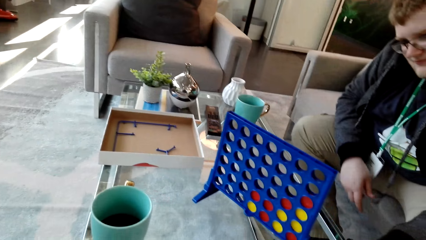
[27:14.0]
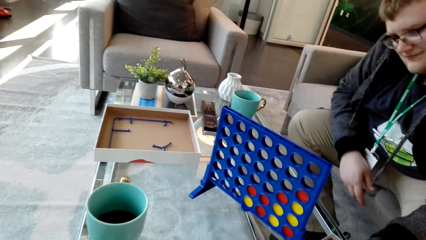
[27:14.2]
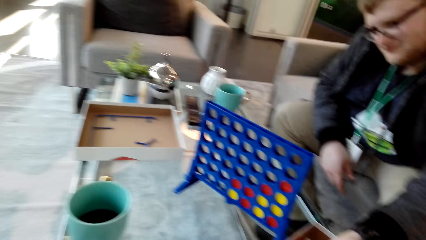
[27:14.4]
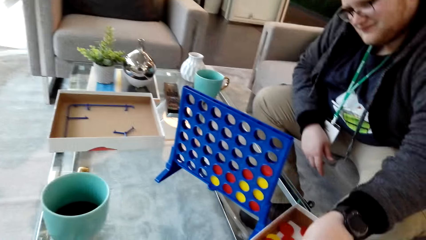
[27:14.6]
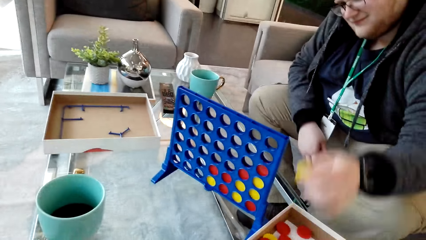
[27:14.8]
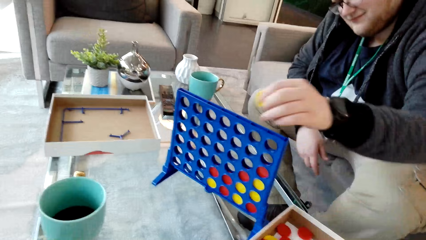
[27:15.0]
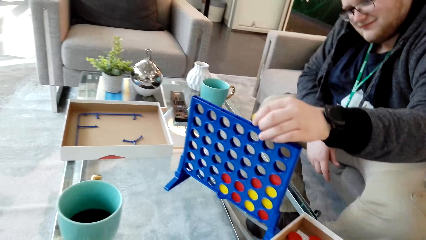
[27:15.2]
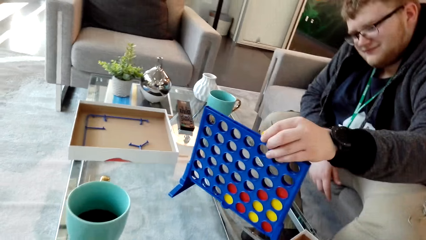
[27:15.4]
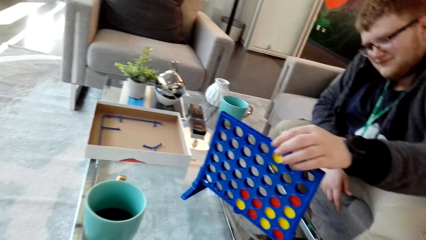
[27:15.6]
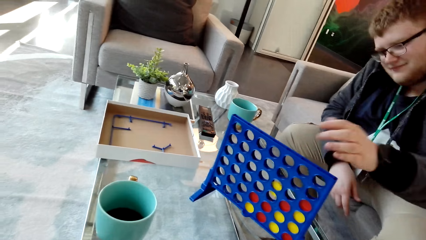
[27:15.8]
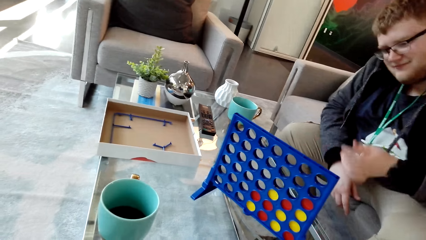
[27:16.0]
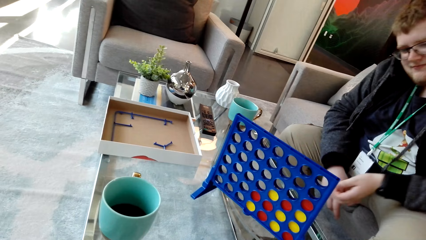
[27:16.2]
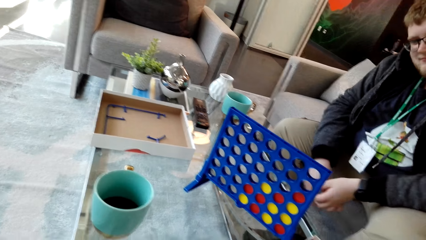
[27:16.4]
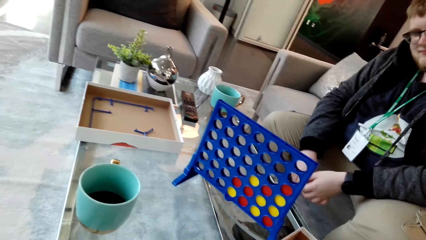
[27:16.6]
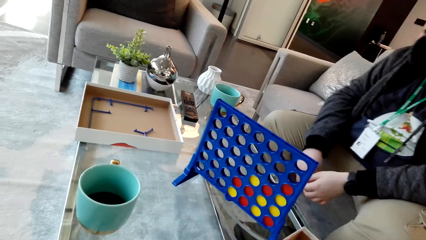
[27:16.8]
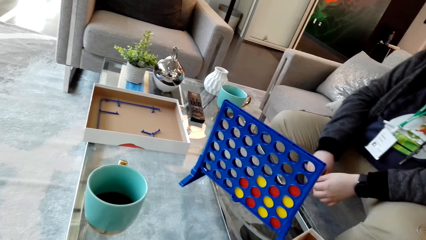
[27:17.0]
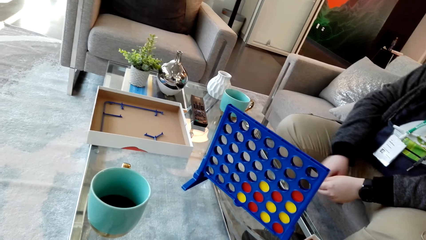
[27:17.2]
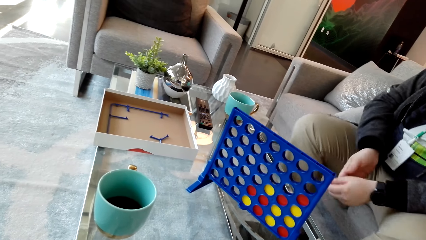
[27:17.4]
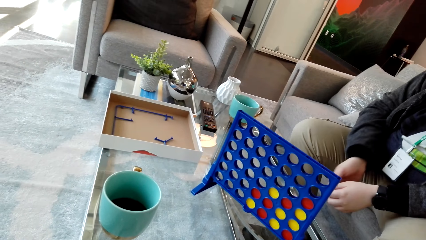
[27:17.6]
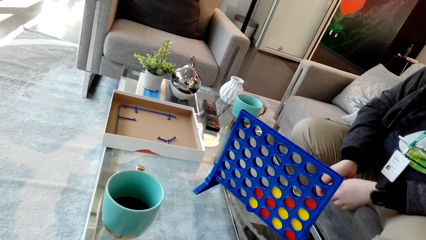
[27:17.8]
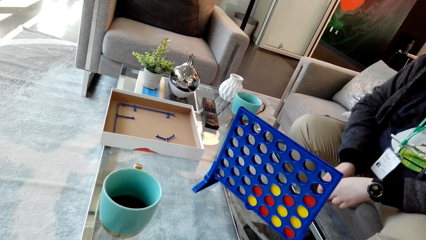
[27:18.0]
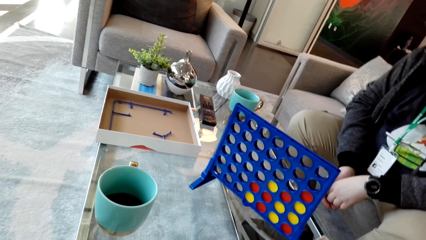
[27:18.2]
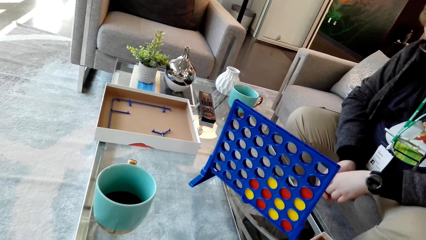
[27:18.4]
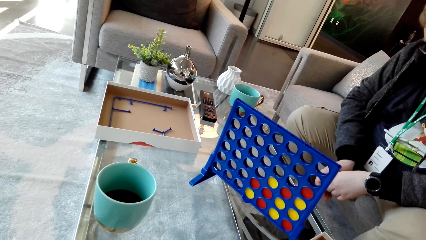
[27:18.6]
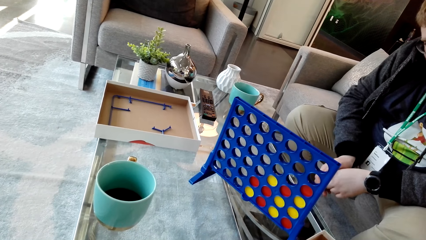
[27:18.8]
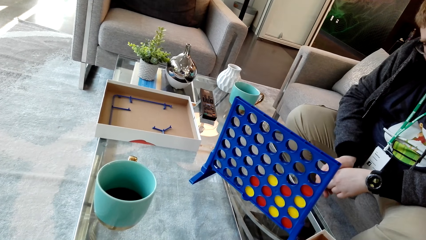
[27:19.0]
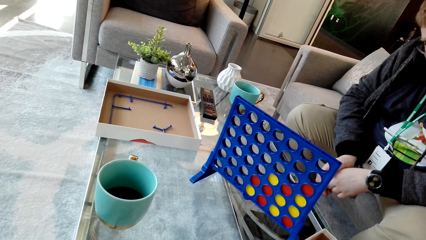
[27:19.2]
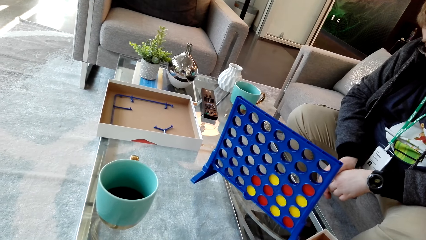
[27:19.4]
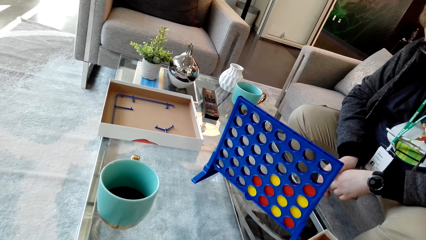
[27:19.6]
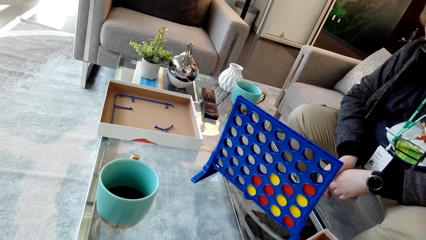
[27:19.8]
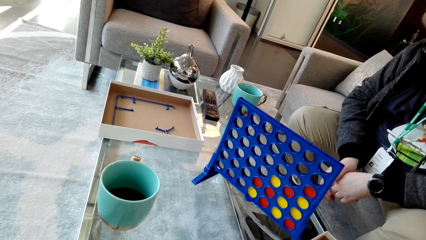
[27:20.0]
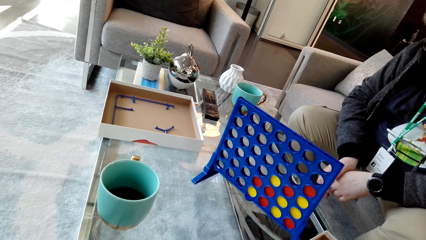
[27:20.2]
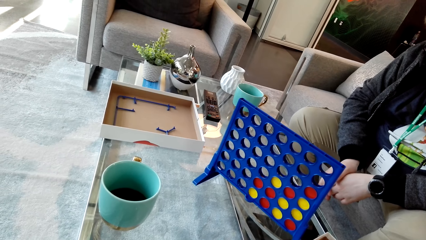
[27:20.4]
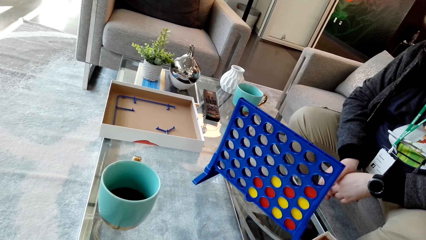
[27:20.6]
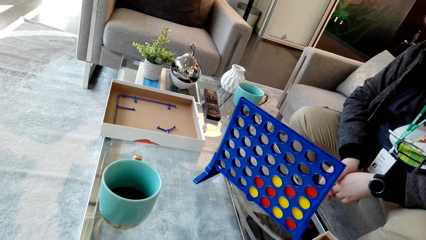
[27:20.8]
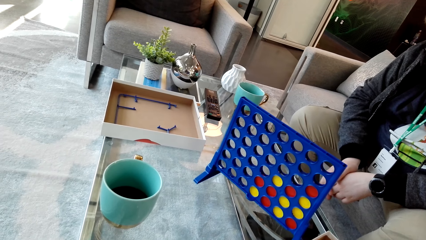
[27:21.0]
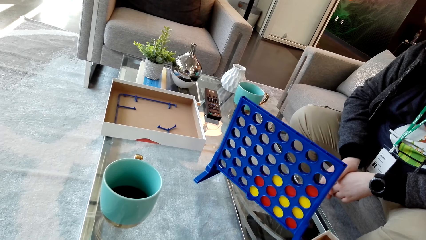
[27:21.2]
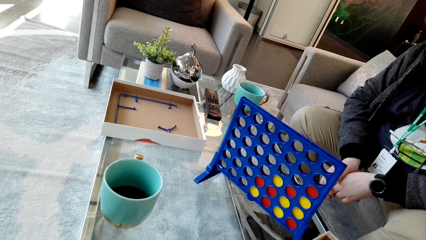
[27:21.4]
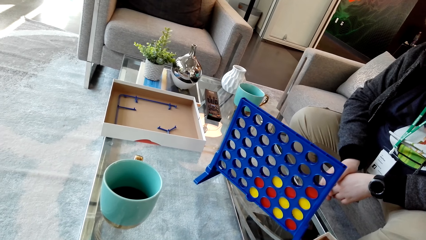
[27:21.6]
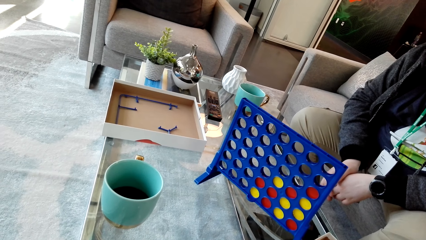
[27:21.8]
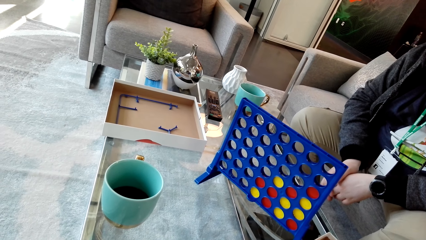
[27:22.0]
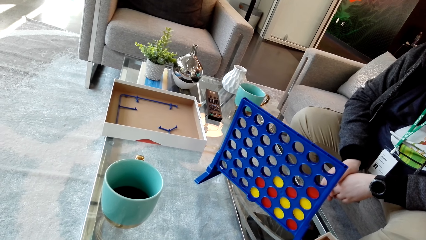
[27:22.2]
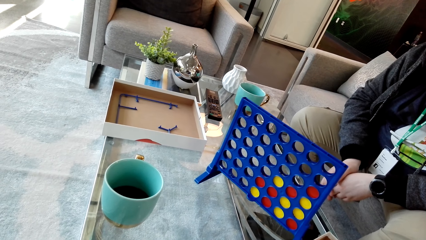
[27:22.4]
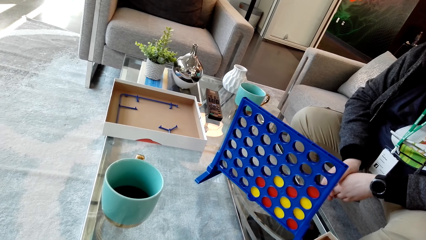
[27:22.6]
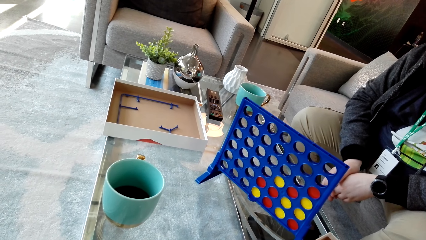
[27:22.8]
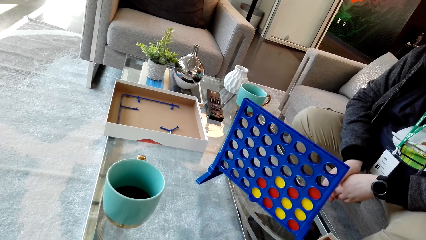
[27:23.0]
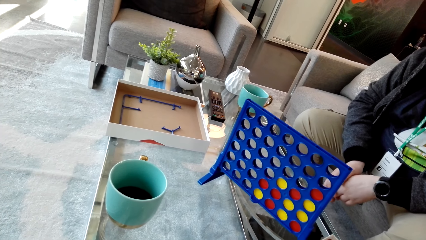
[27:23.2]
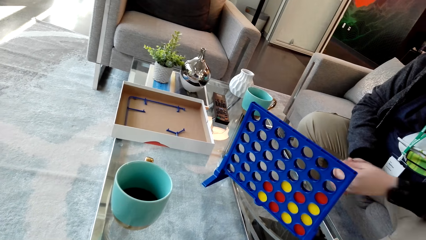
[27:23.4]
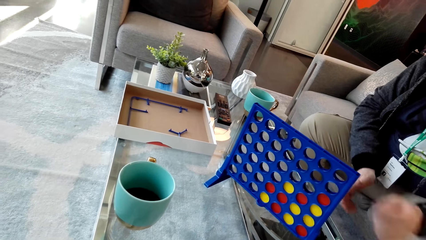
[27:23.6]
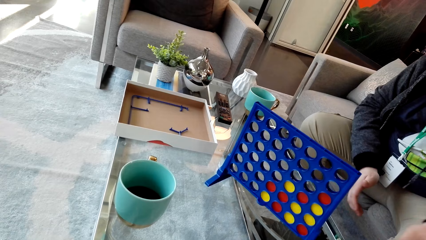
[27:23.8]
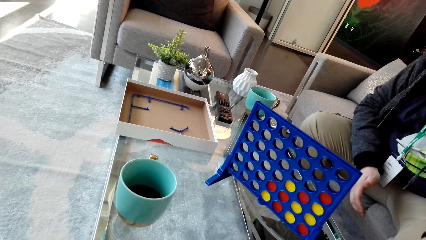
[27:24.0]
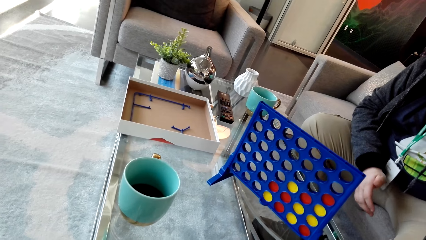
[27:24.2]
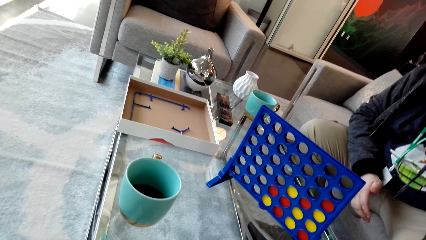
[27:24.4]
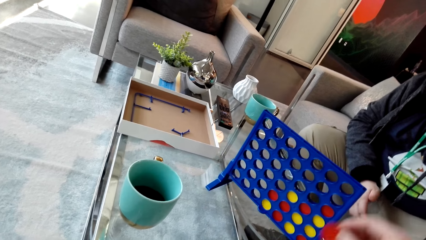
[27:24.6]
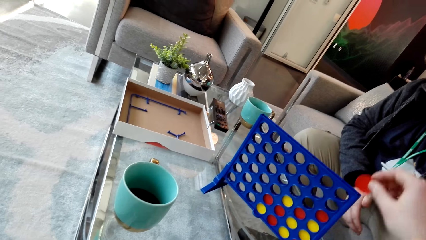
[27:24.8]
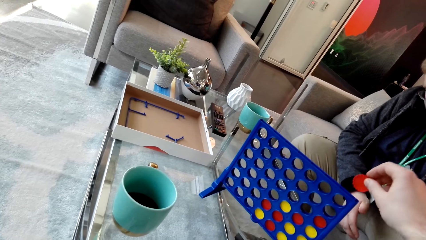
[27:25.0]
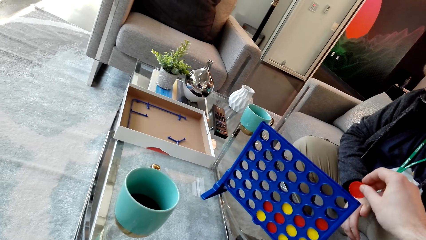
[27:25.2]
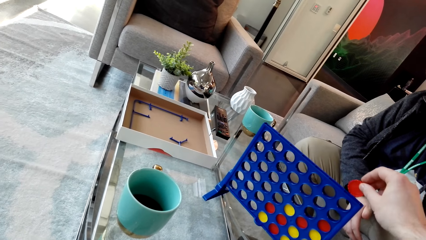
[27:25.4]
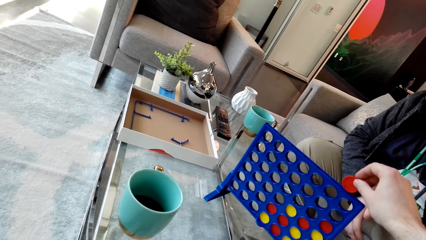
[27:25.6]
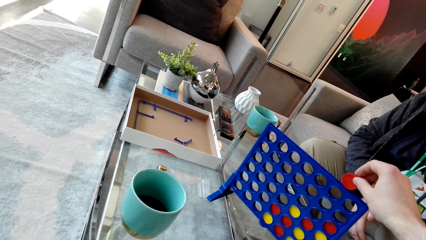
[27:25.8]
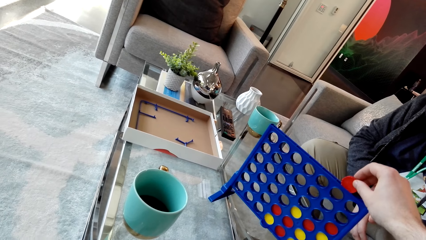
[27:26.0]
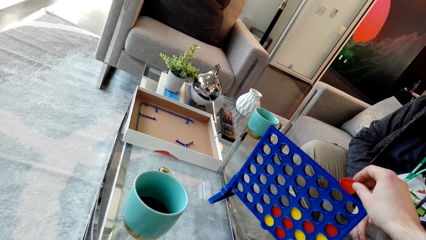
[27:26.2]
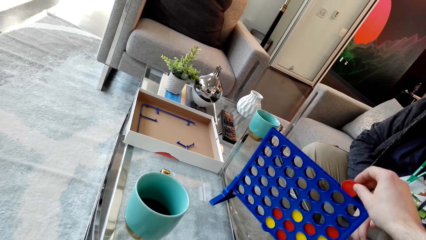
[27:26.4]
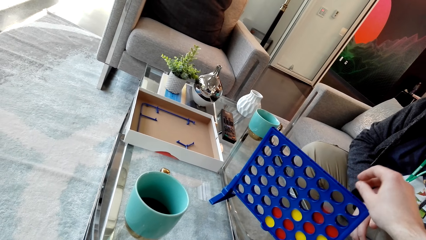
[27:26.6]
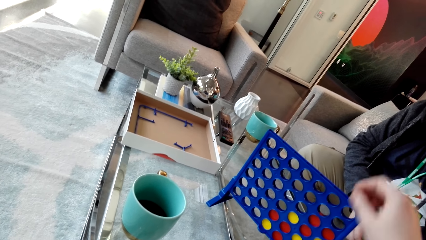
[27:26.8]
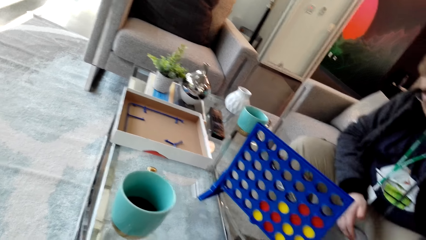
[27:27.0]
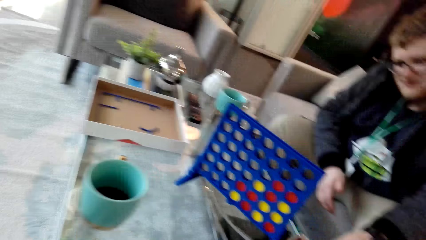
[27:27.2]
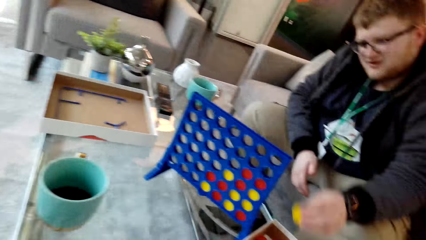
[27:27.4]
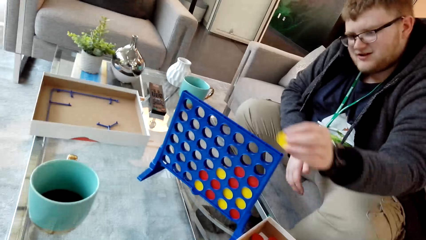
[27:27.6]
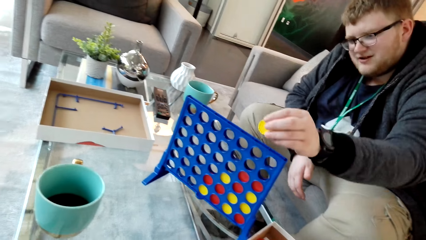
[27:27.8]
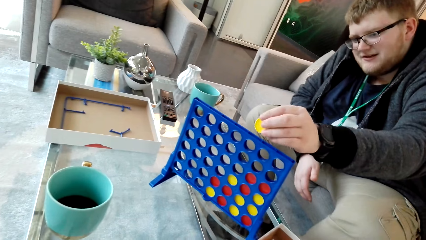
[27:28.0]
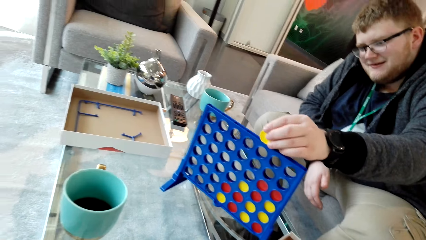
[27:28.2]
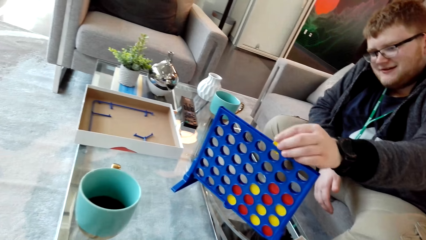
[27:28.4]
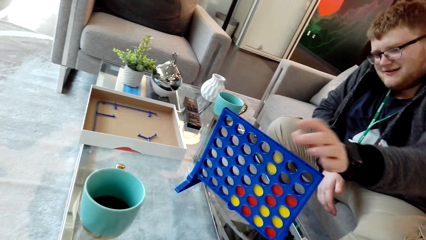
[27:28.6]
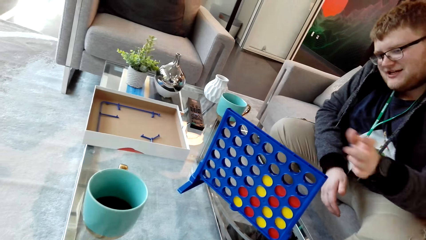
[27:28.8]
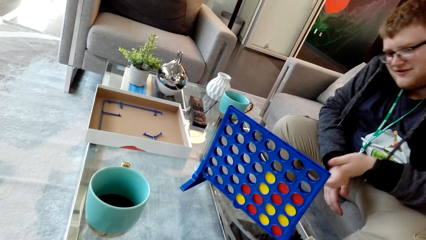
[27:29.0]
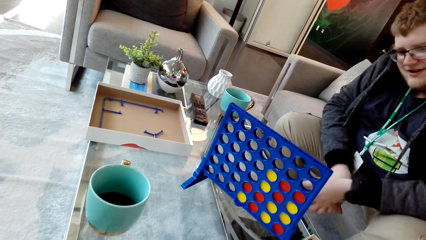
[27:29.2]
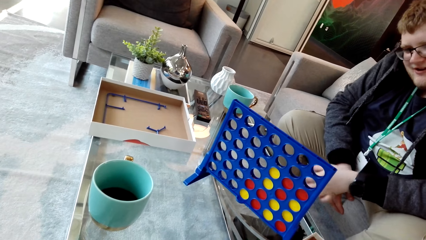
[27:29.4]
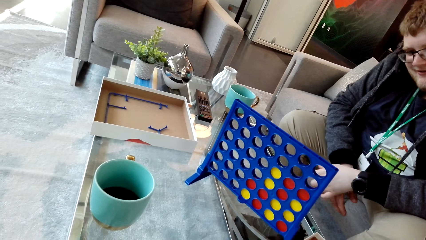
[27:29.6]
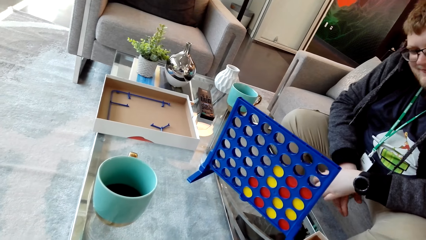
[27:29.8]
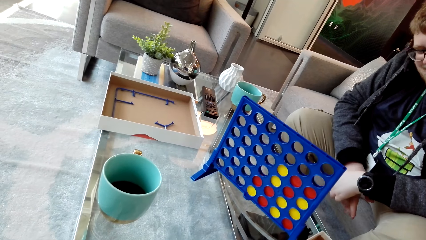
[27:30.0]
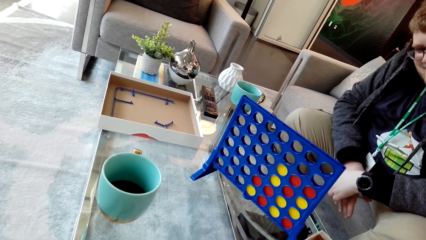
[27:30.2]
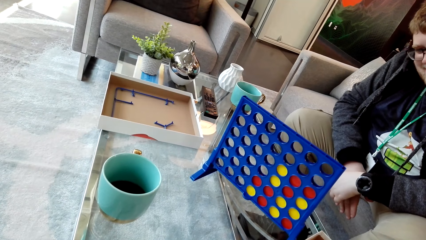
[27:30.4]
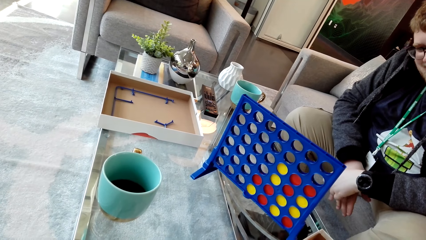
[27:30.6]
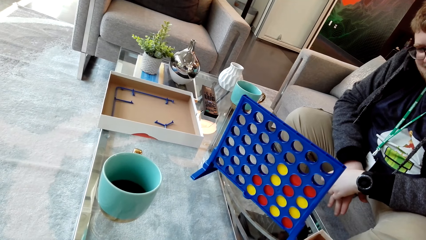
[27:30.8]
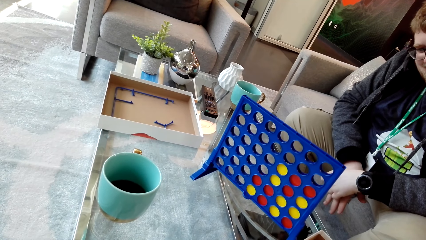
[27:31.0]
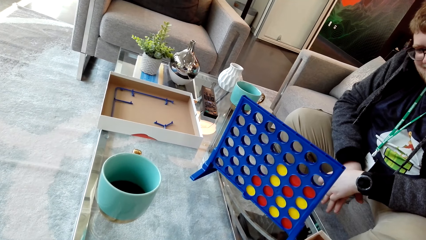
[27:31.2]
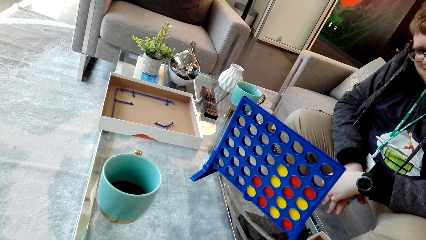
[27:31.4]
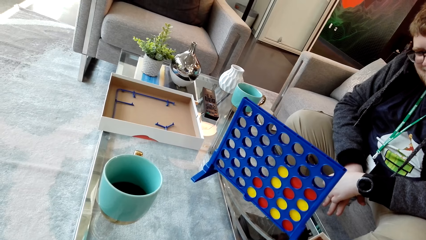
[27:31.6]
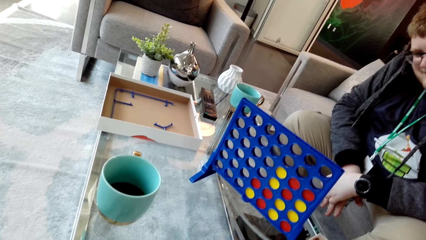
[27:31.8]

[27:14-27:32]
A man picks up a plastic coin or dice. The man drops the disc on the board. The camera wearer drops the disc in the board. The man picks up the disc. The man drops the disc on the board. The camera wearer chats with the man.
